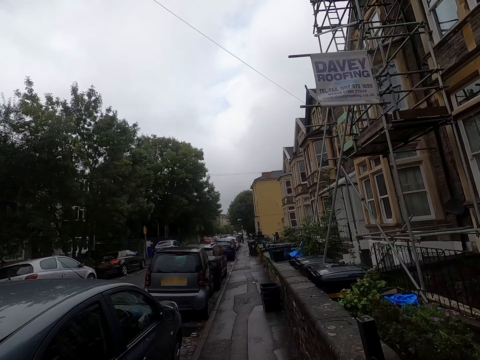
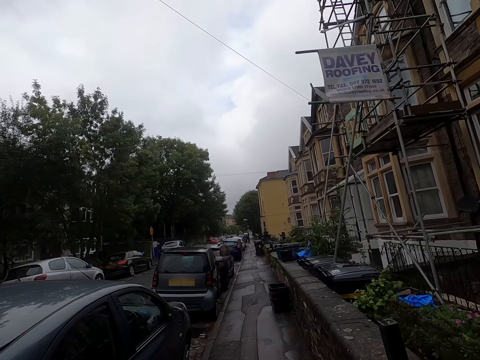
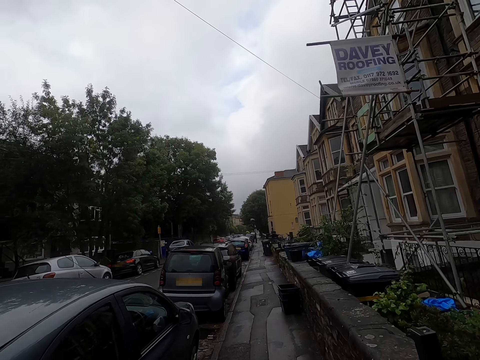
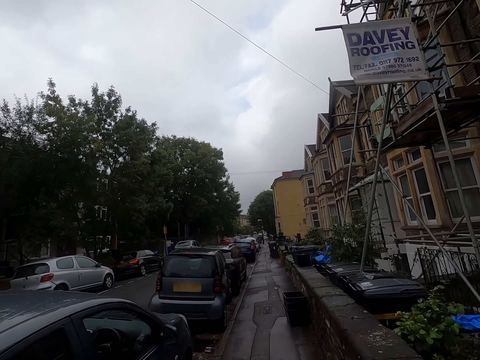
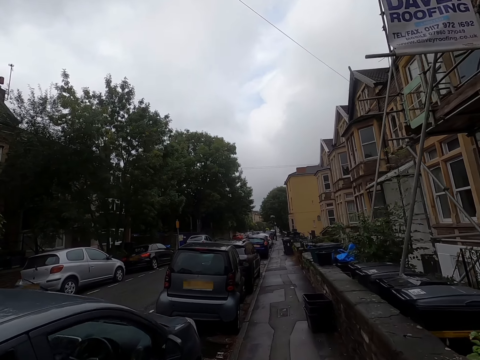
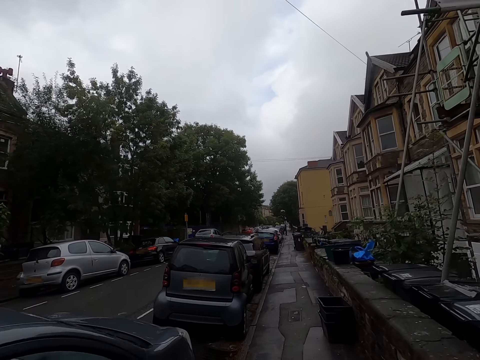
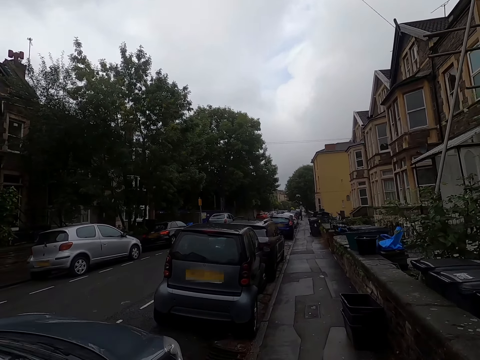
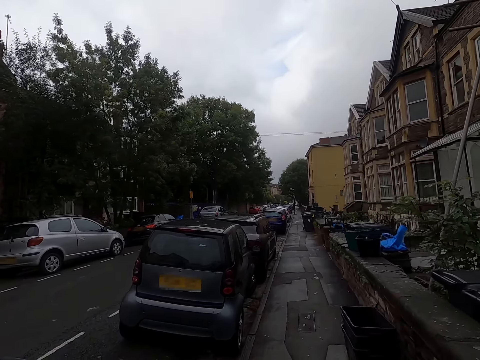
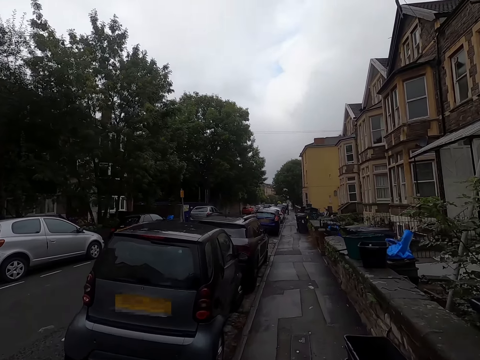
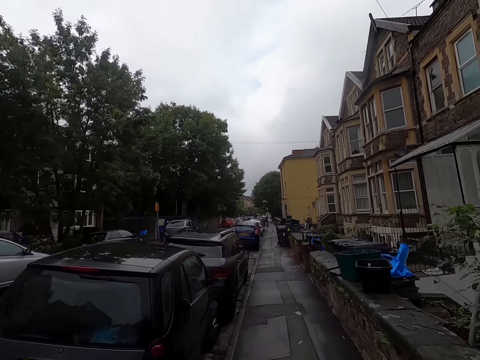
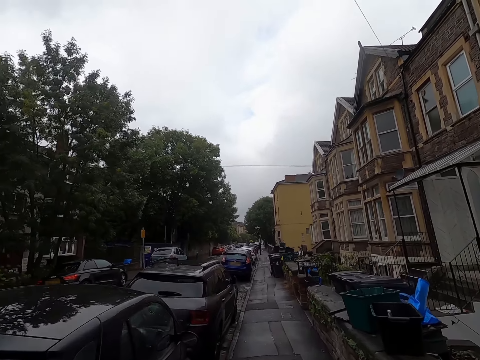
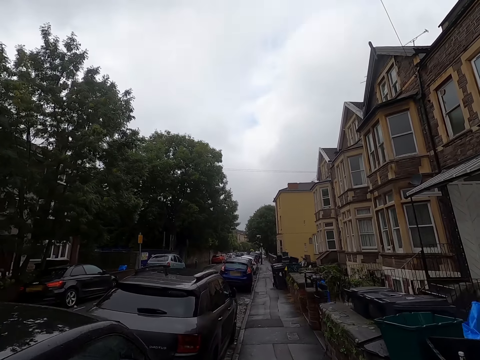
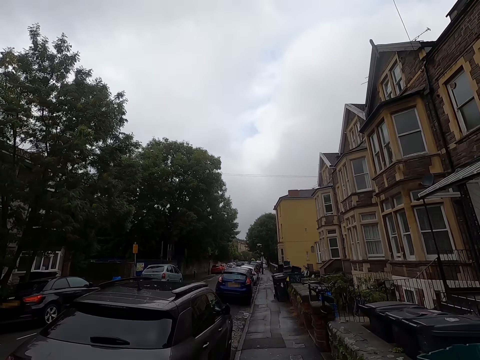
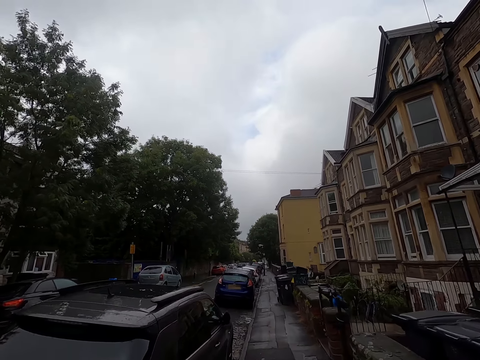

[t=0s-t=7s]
The camera wearer walks along a street.

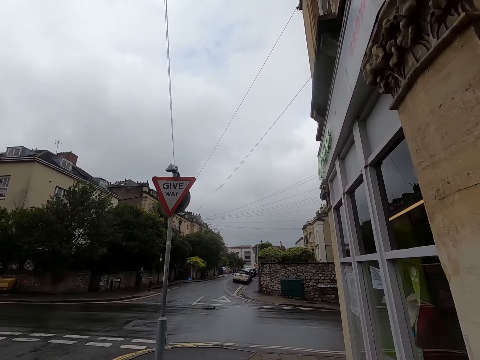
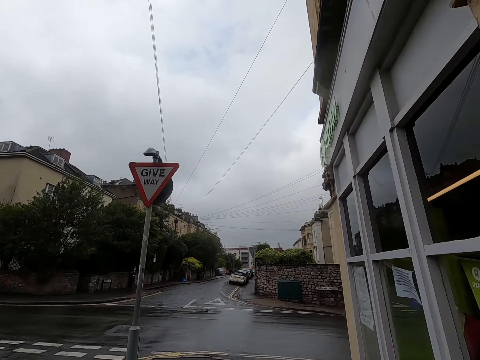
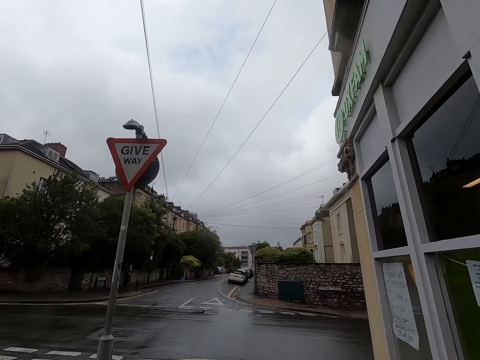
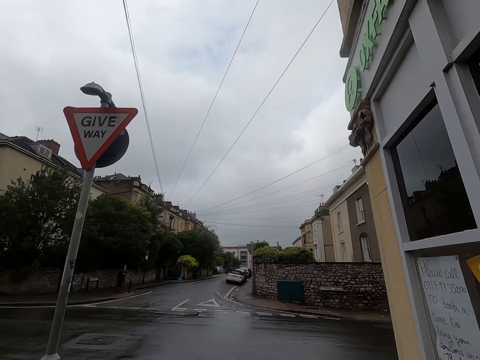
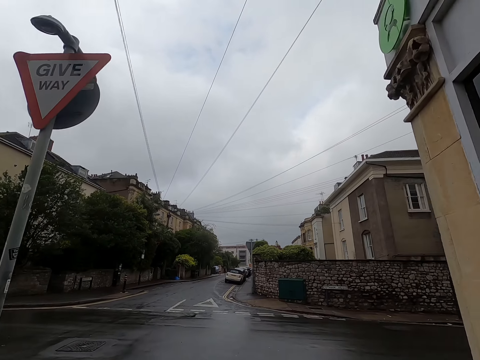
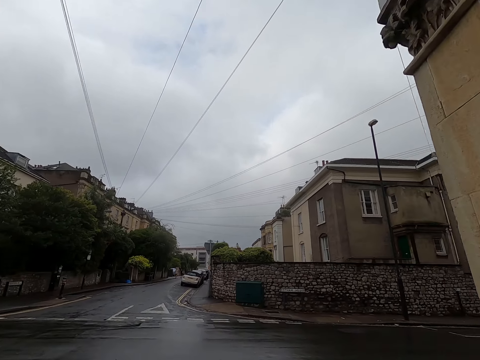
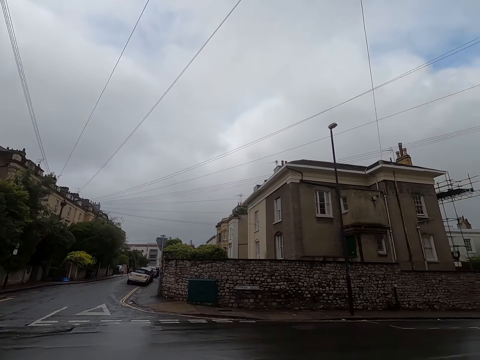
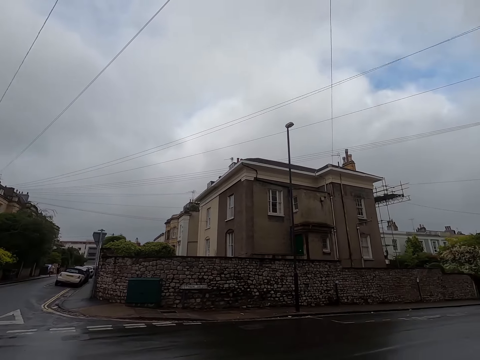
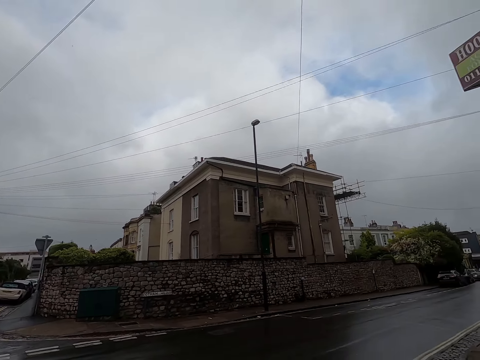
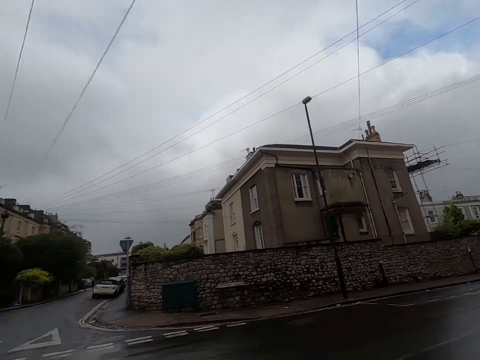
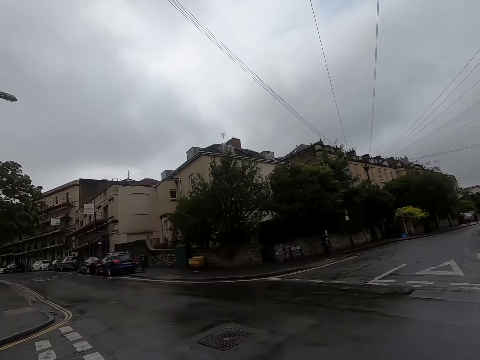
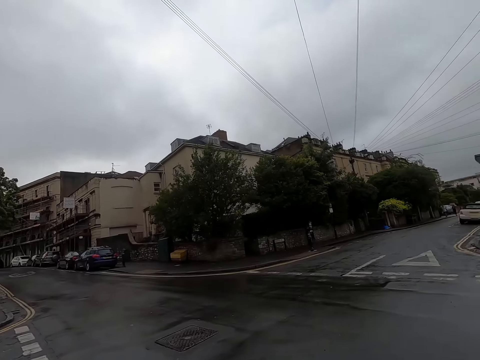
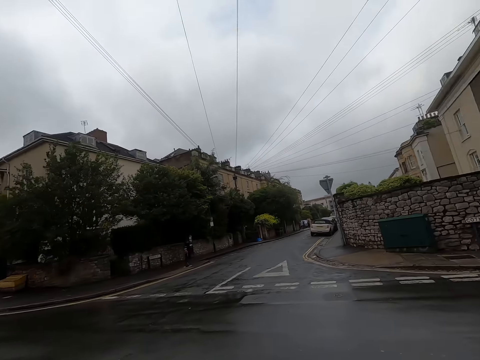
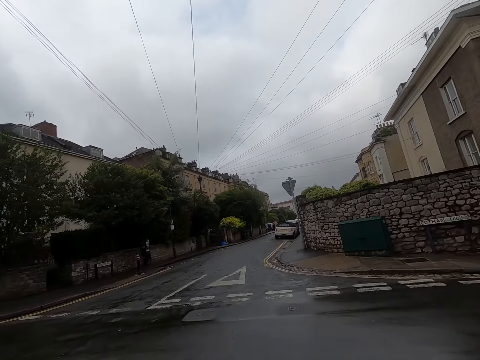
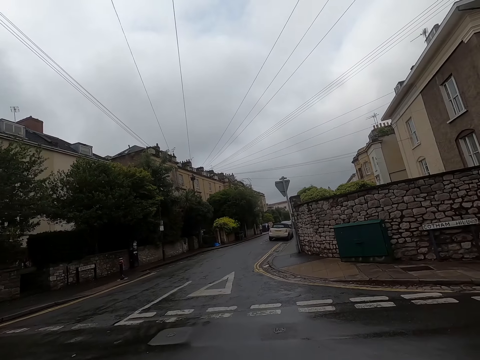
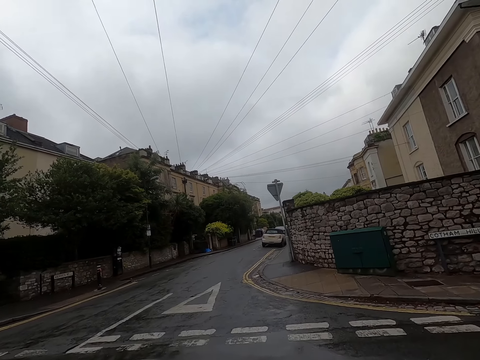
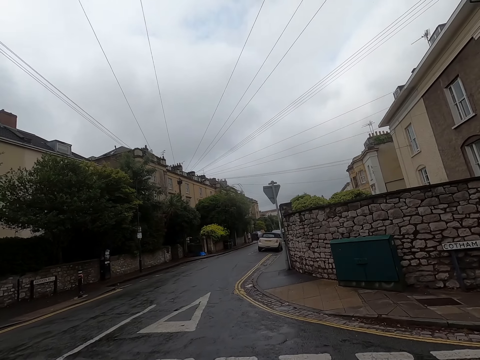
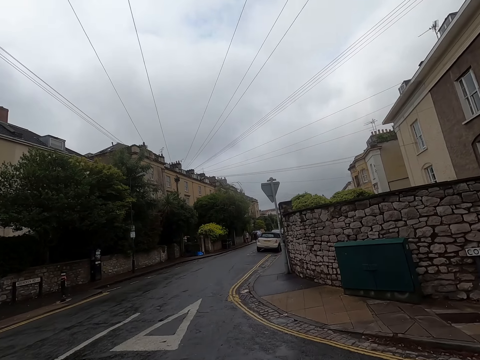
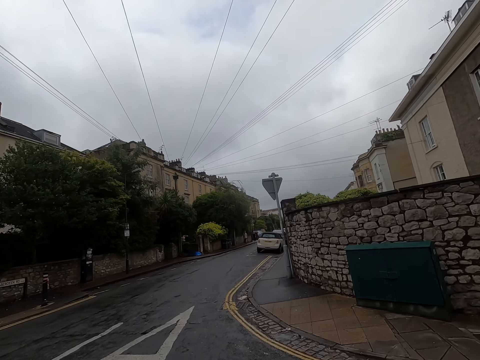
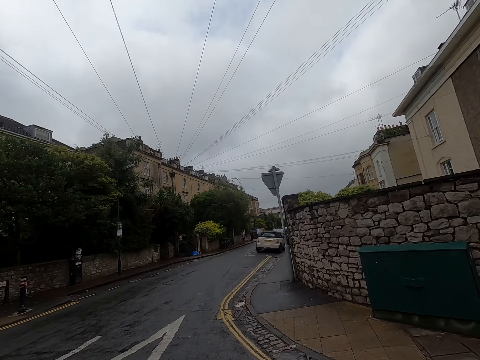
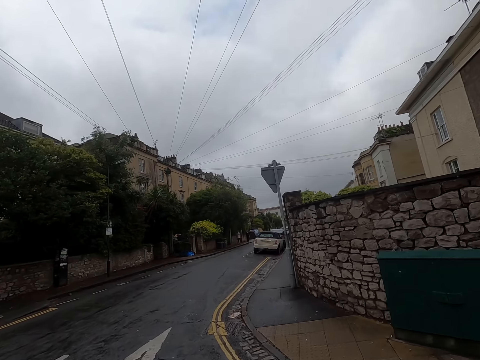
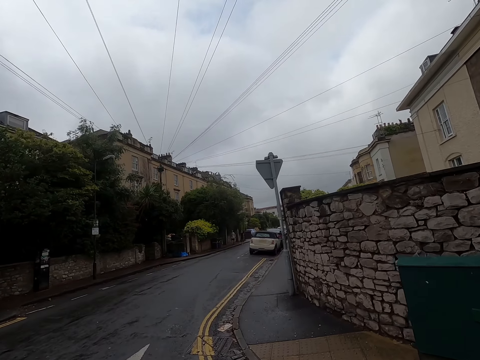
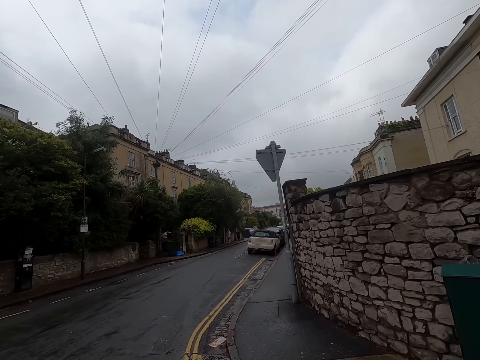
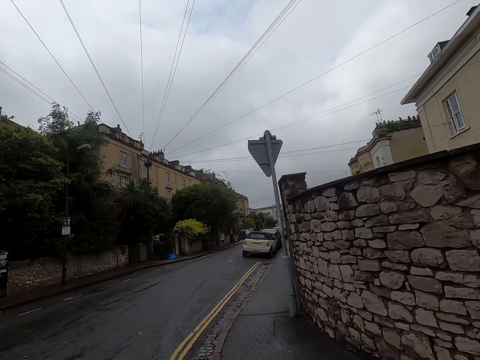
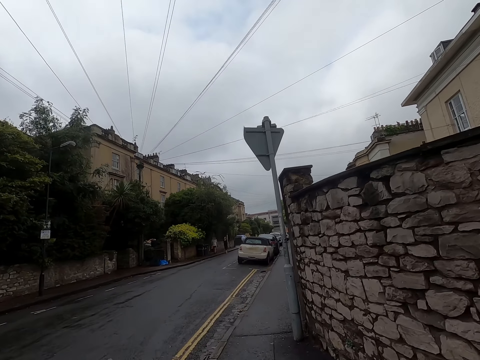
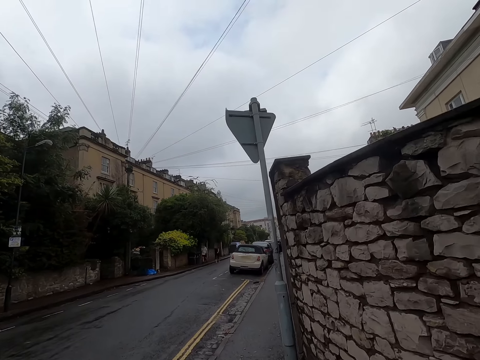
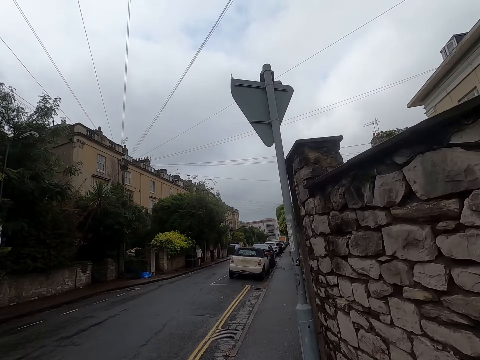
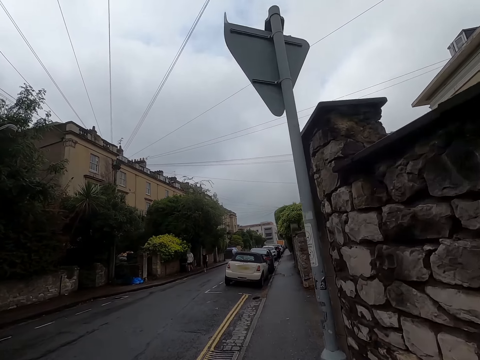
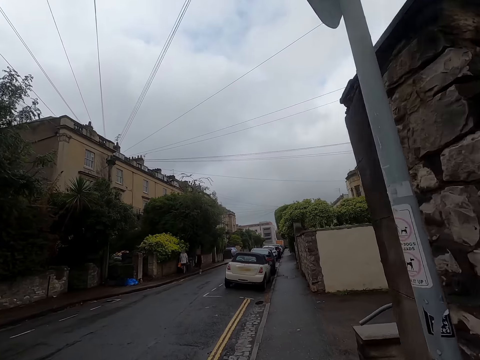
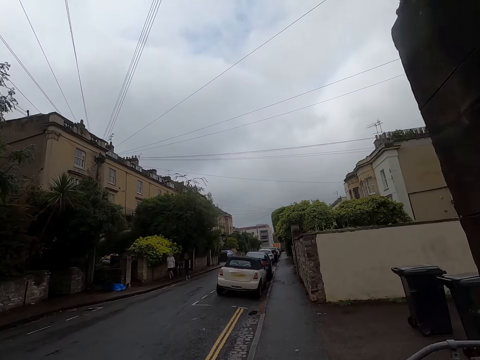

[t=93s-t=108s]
The camera wearer crosses the road. They walk on the sidewalk.

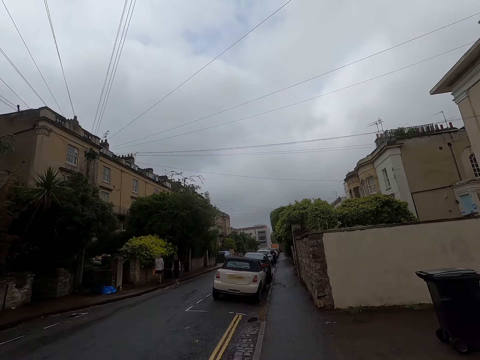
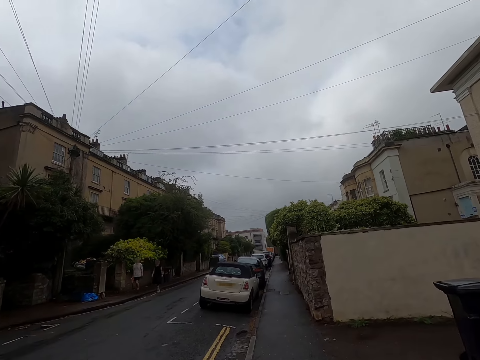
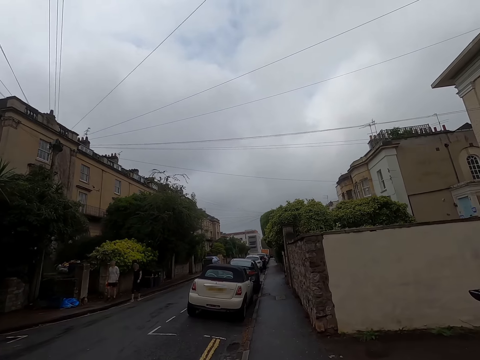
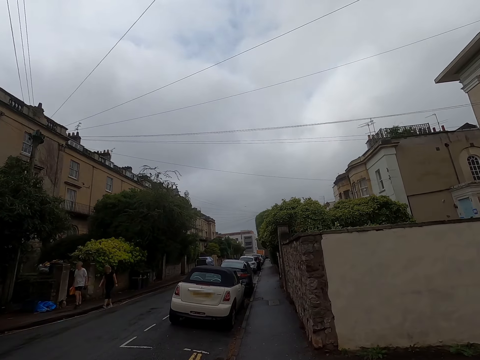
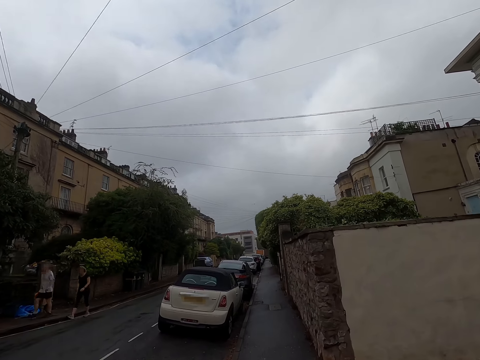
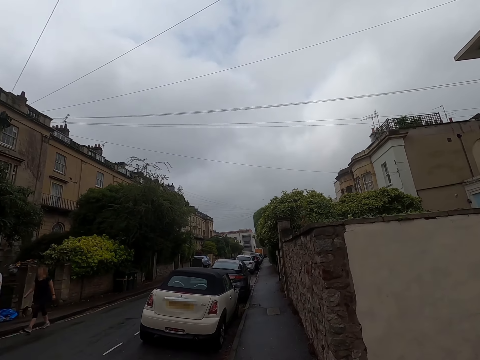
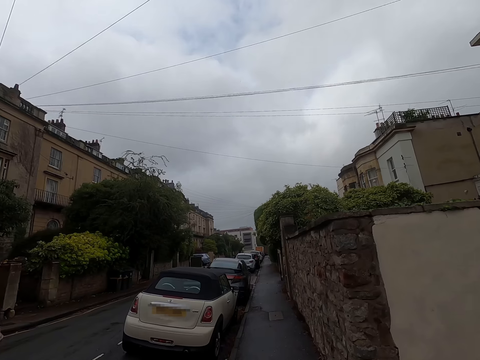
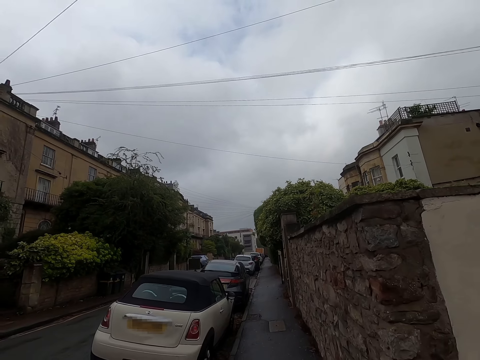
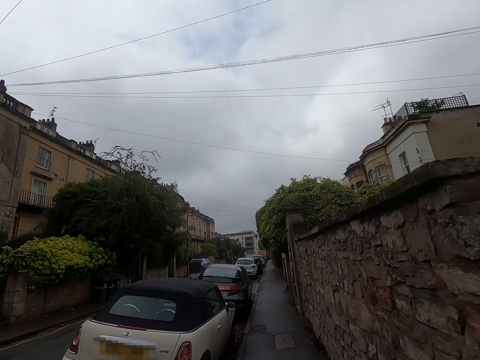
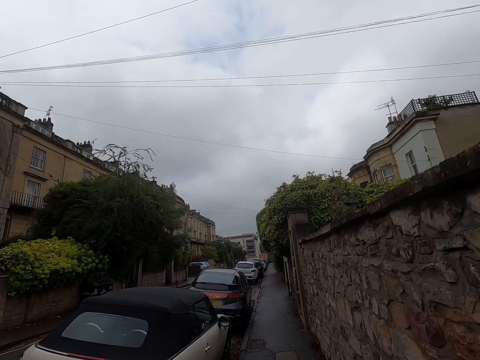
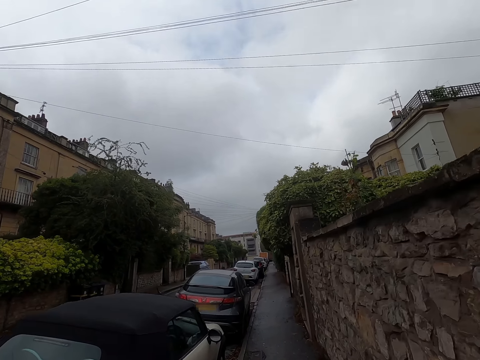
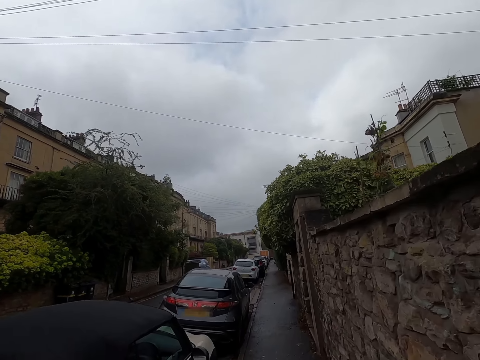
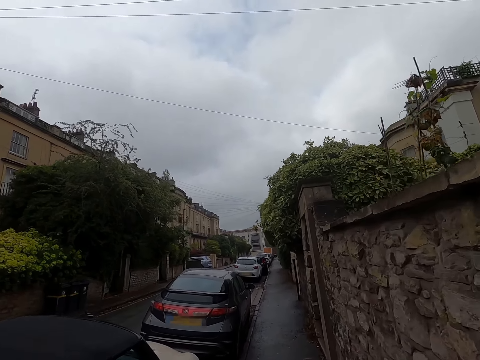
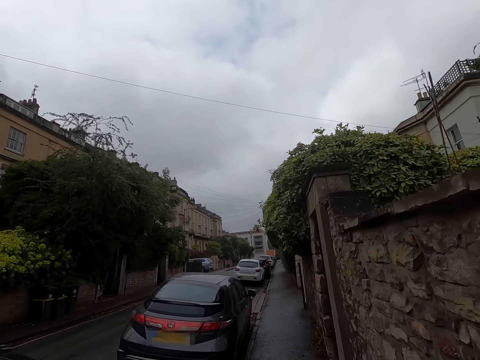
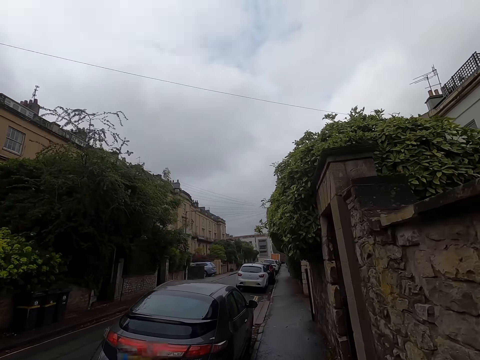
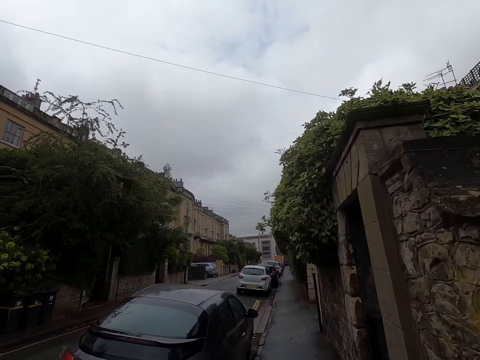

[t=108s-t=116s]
A man walks past the camera wearer. A woman walks past the camera wearer.
